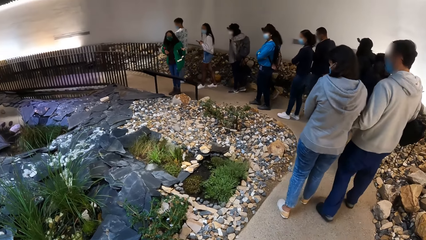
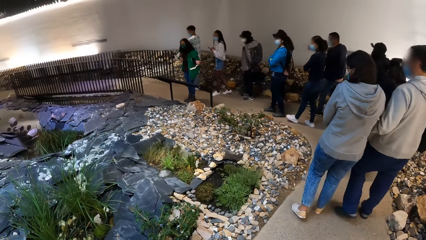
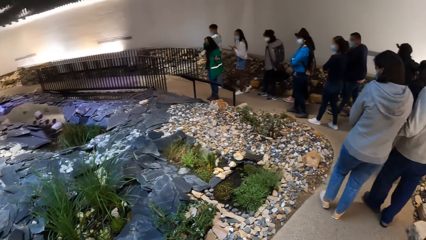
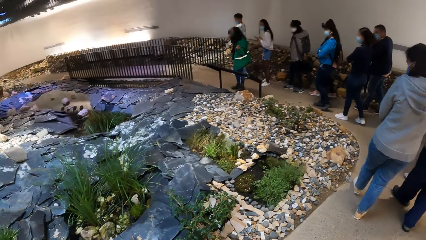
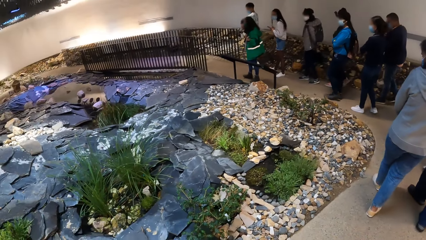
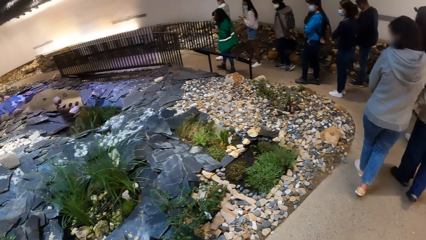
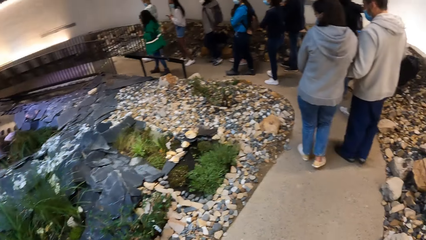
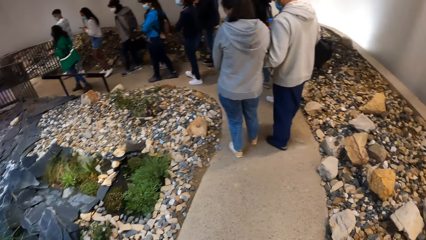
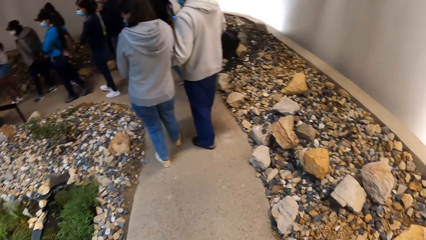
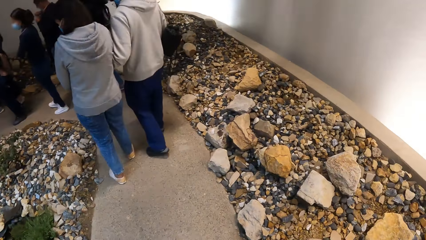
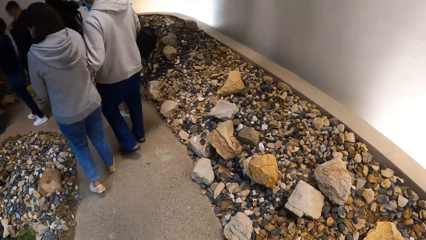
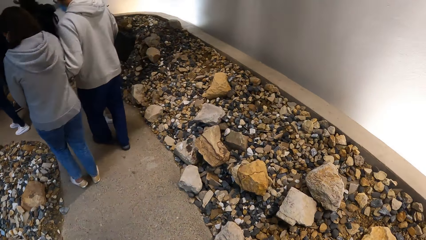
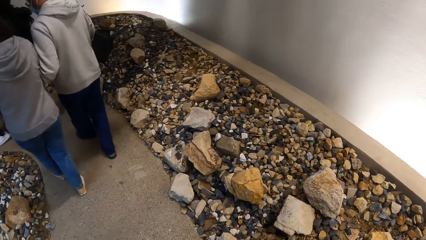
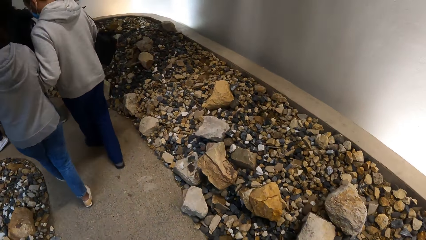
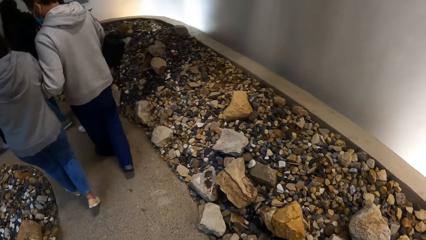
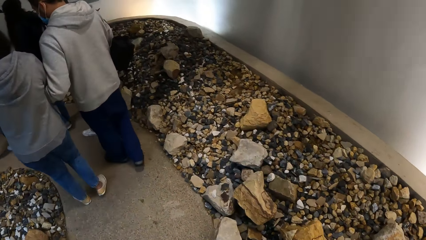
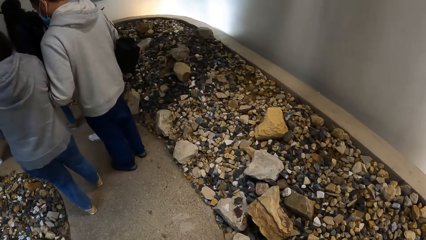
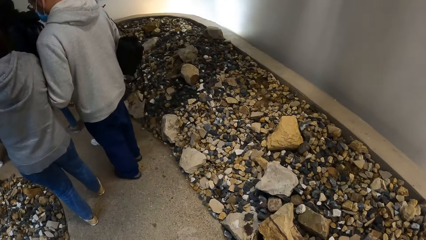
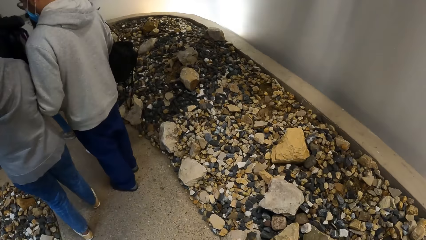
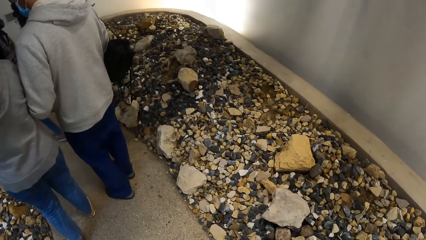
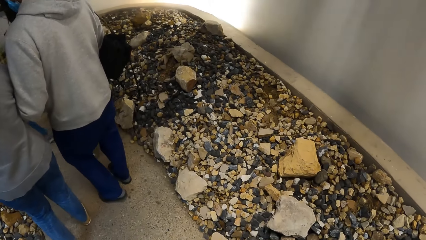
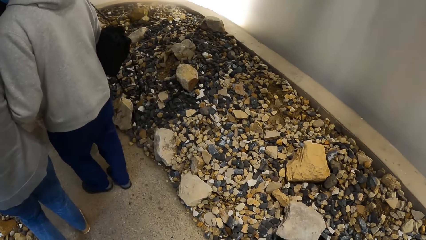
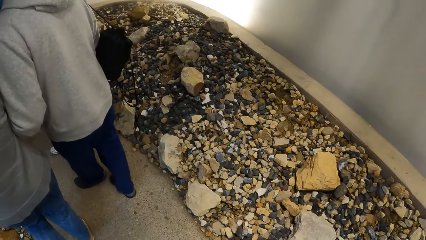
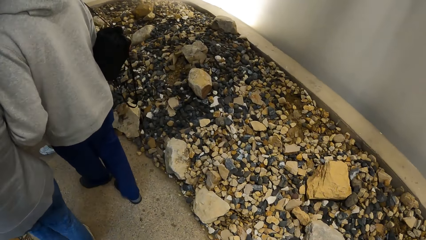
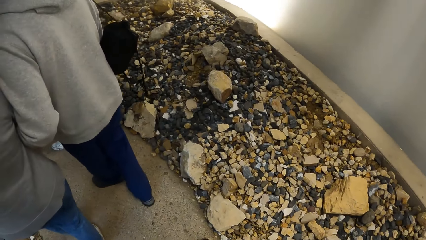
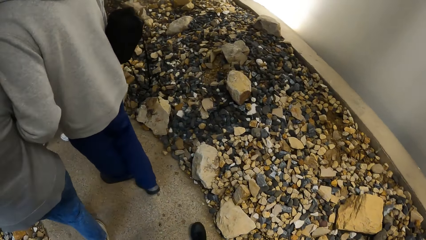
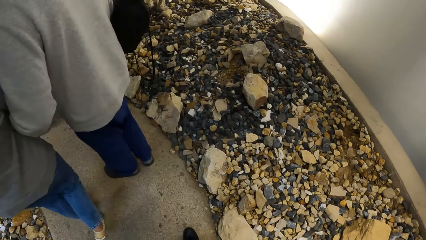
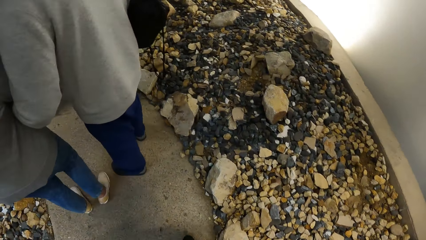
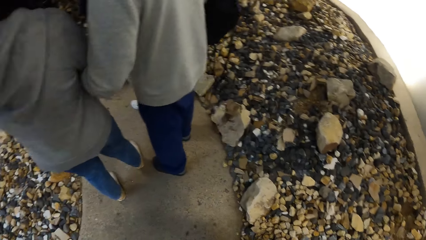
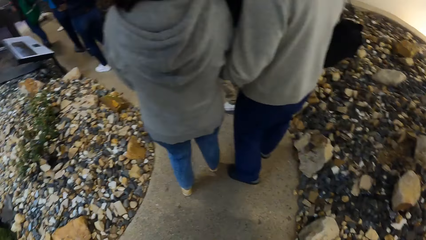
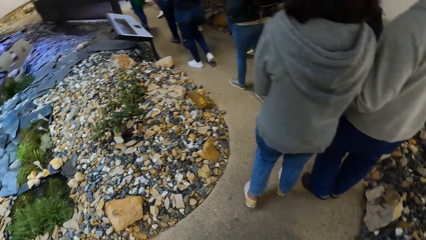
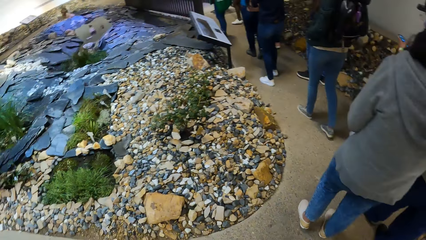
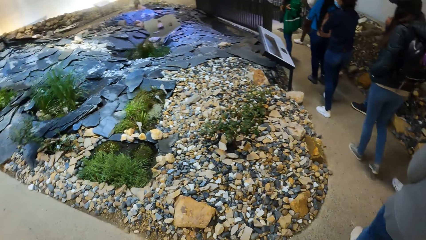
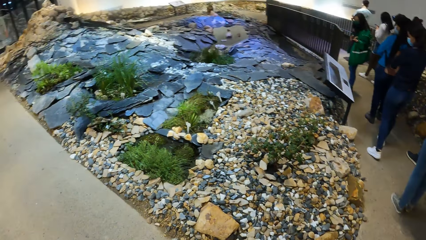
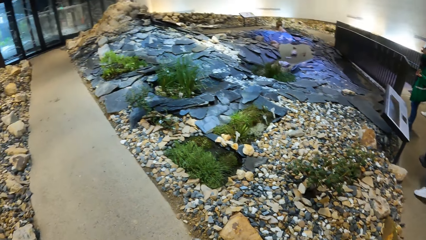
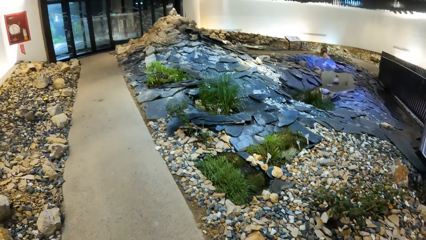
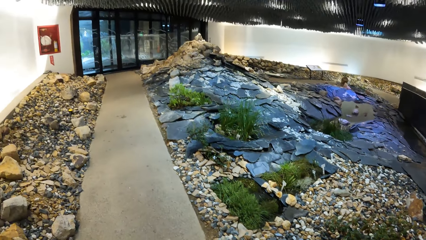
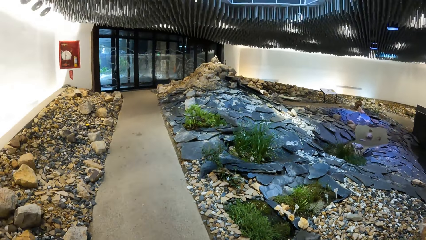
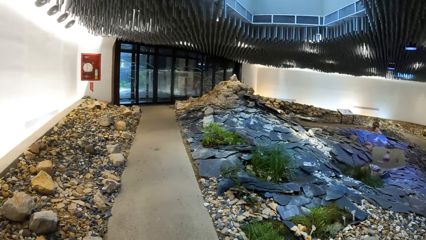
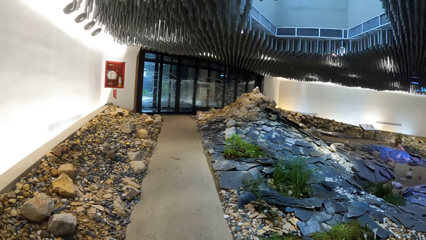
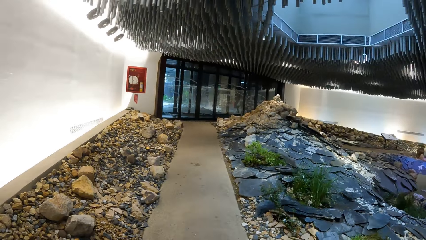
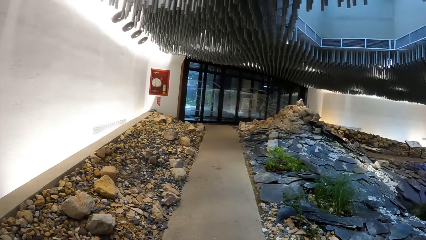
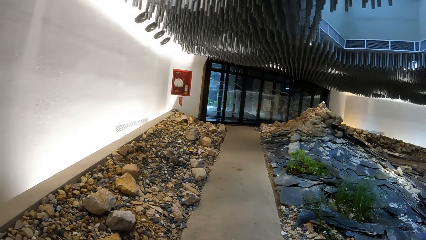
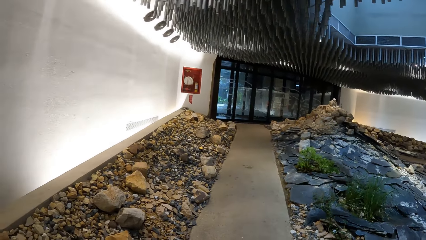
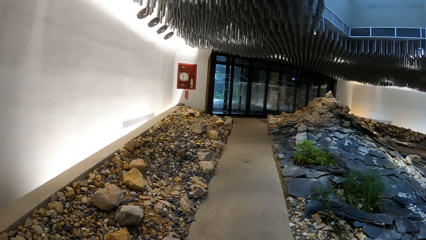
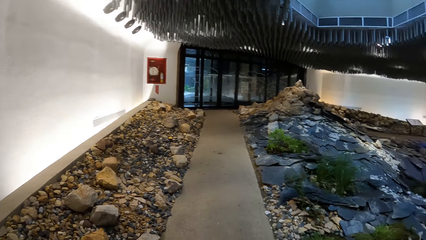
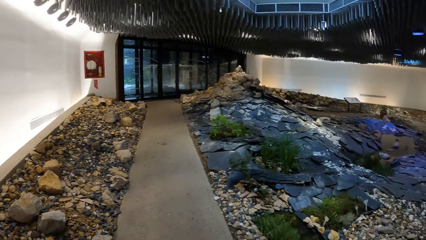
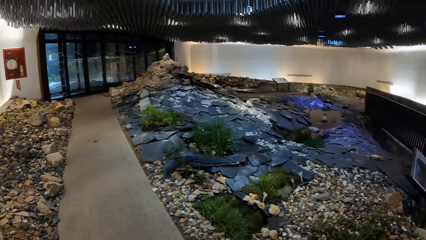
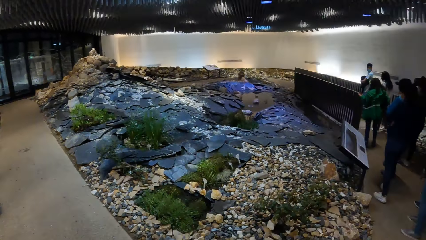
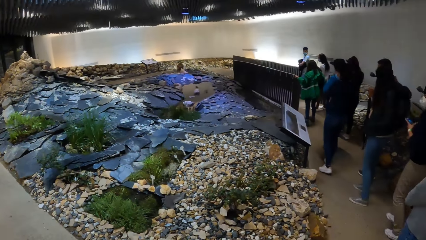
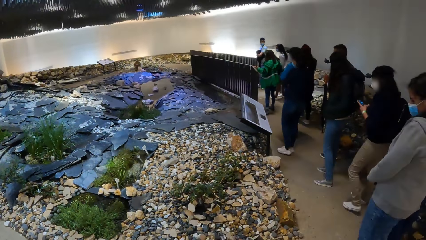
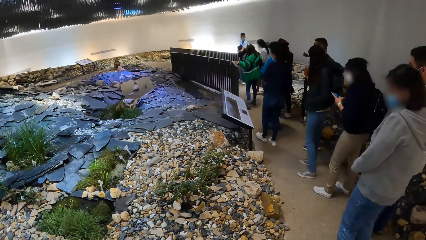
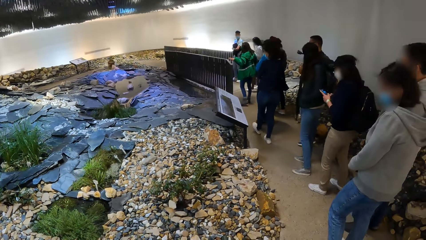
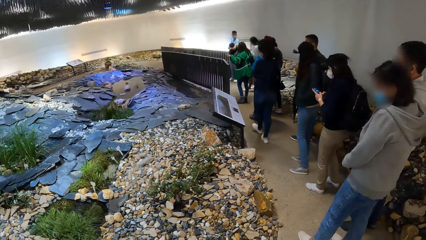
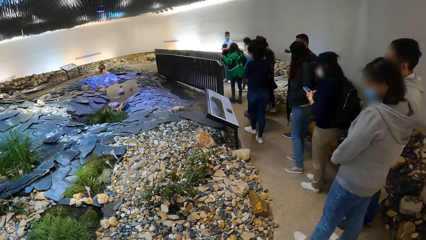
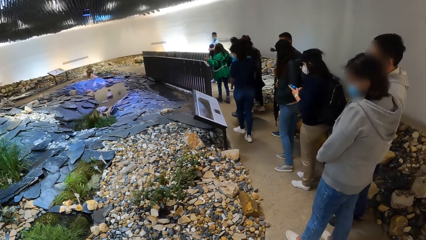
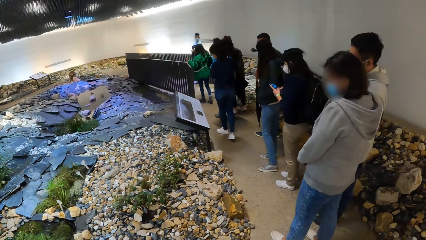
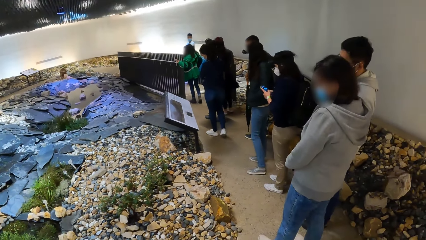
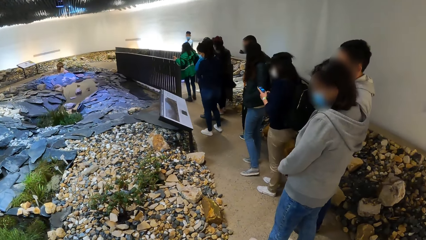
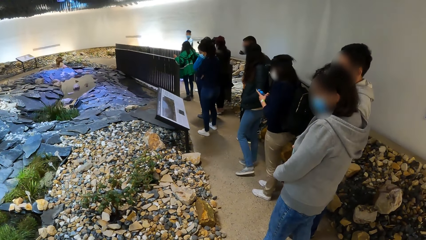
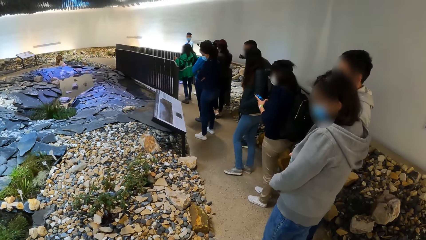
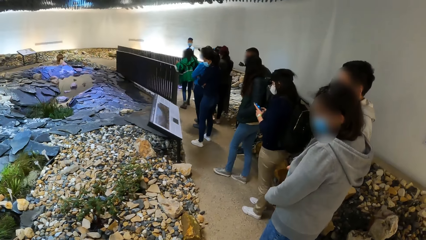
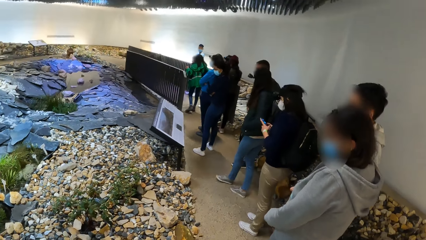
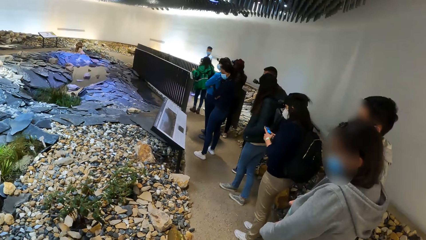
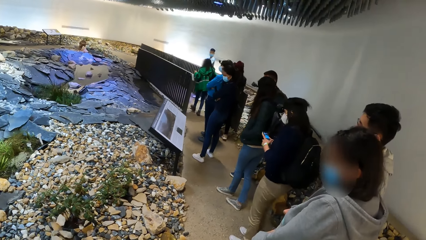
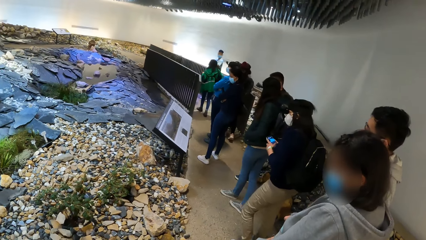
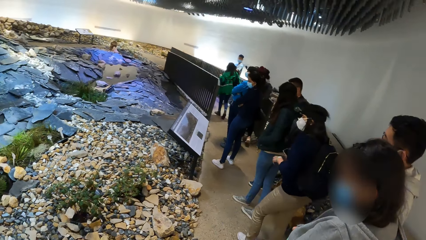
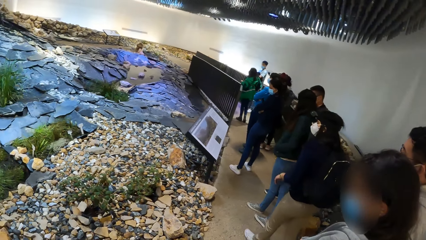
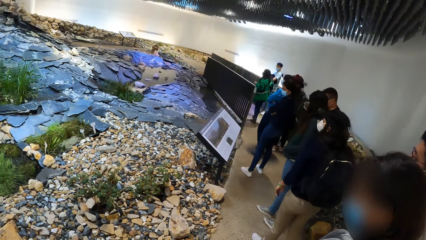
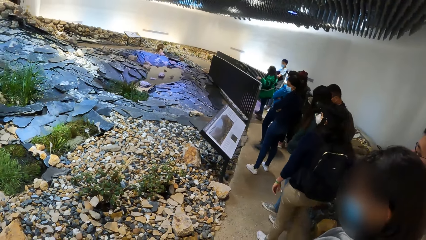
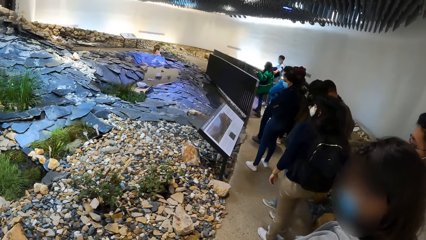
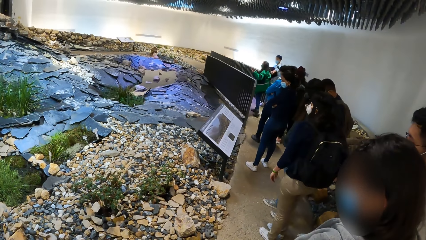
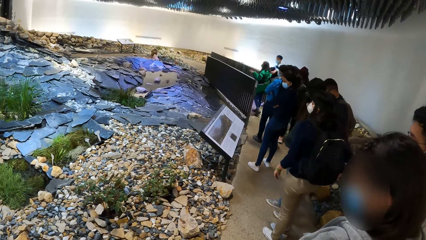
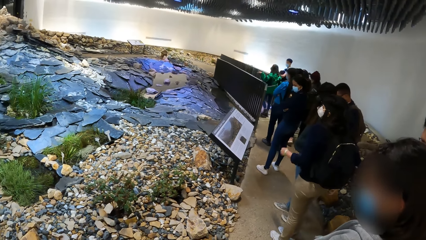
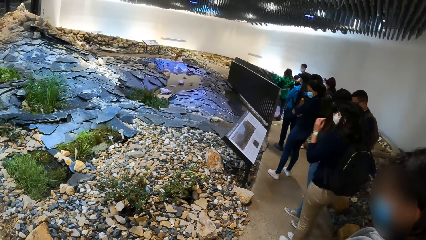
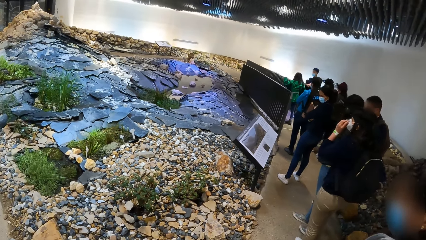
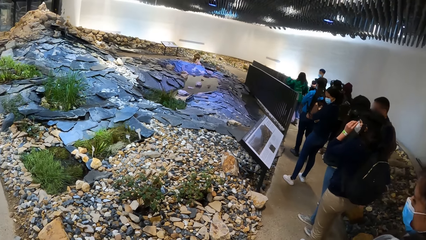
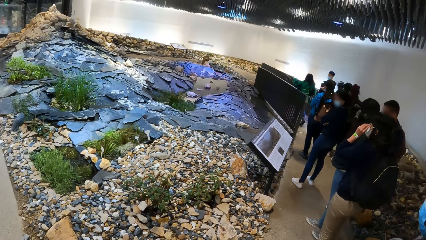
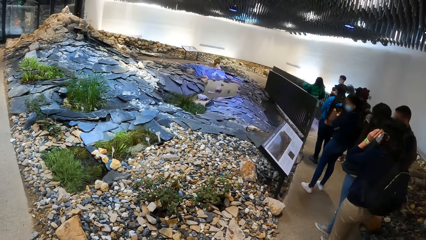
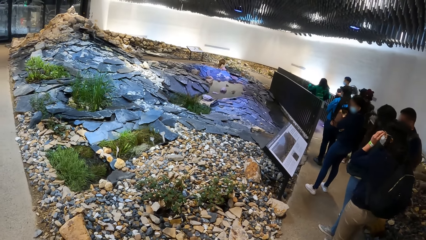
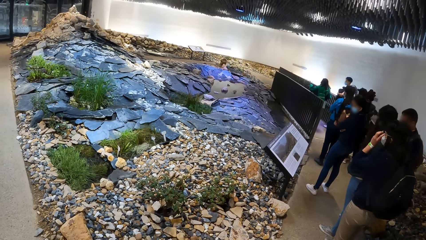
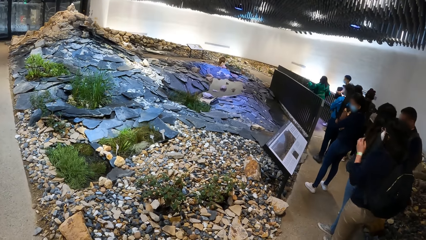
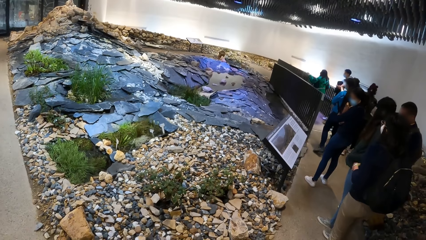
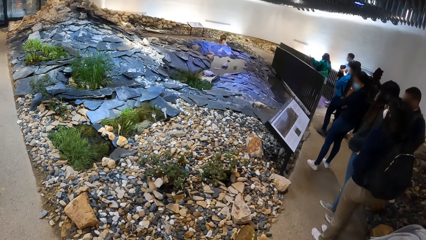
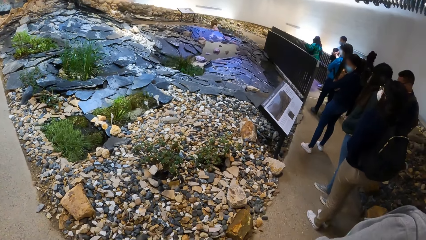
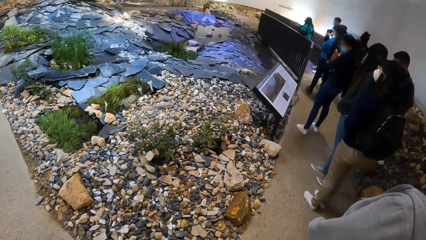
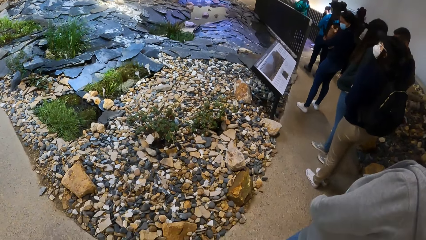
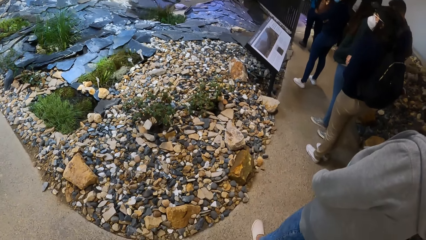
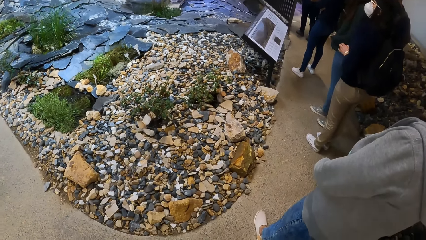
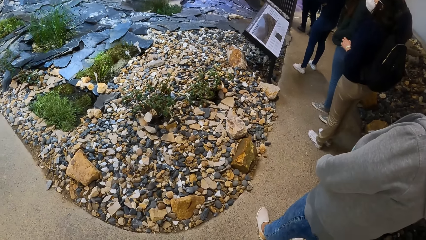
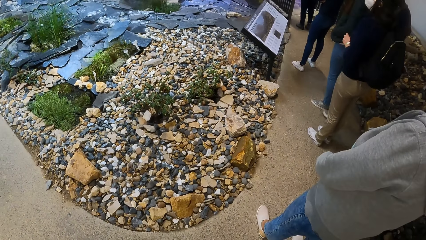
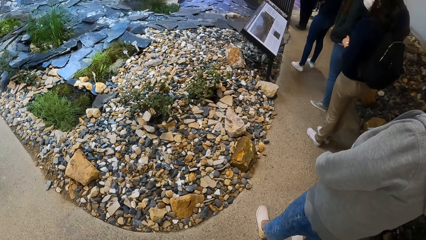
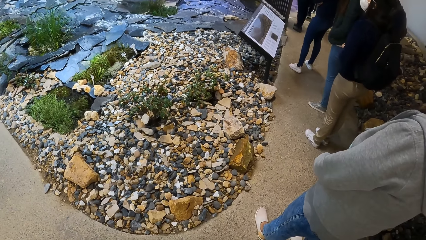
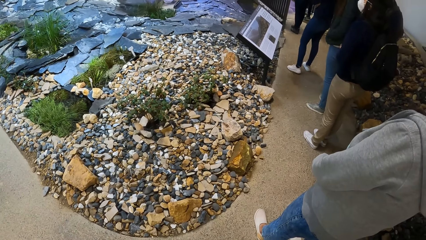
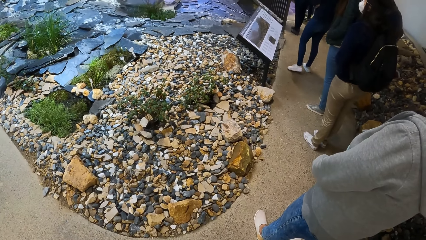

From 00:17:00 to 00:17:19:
The camera wearer walks in the house. The woman operates a mobile phone with her hands.
